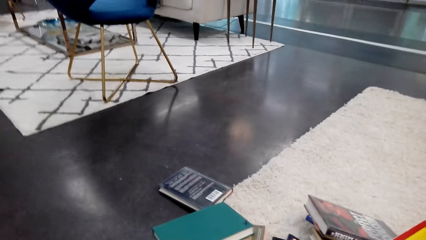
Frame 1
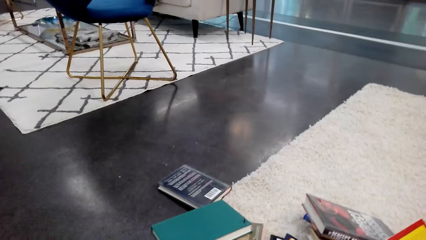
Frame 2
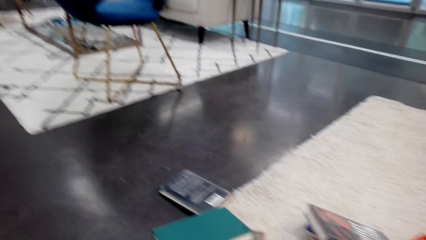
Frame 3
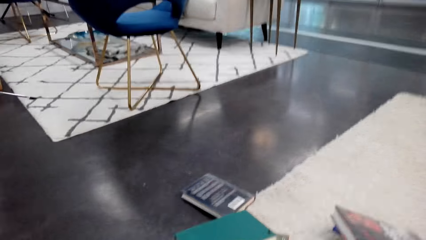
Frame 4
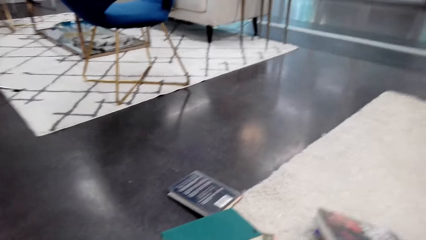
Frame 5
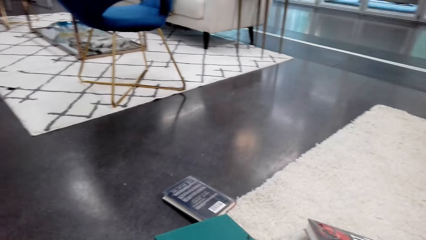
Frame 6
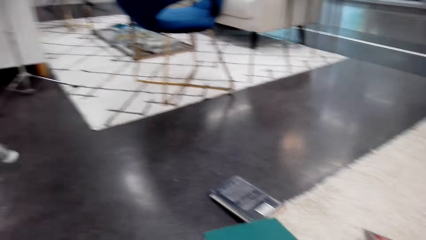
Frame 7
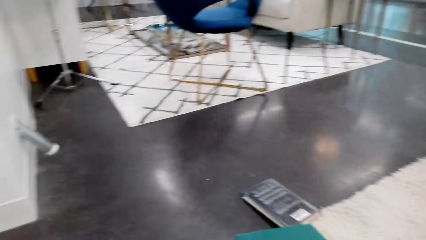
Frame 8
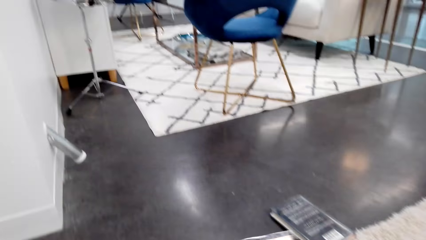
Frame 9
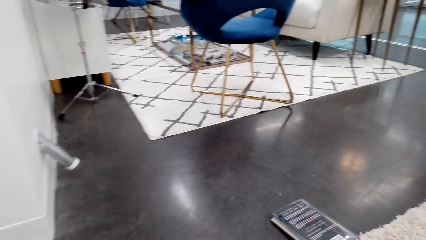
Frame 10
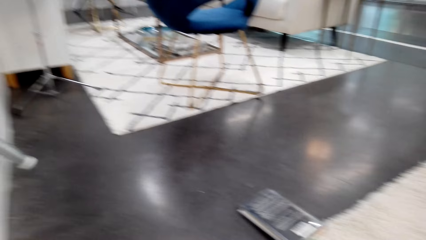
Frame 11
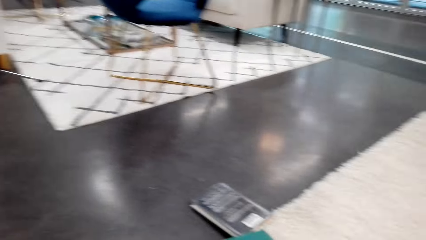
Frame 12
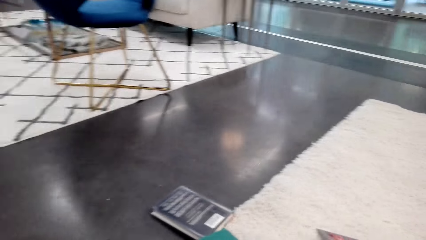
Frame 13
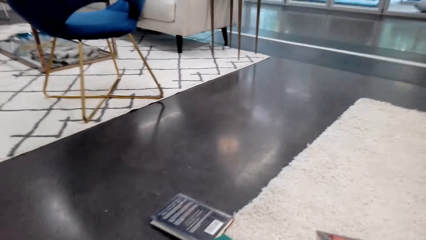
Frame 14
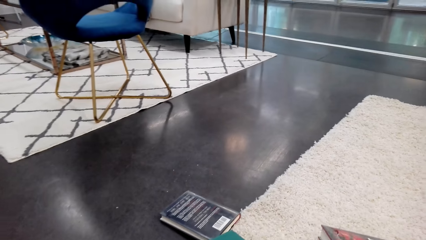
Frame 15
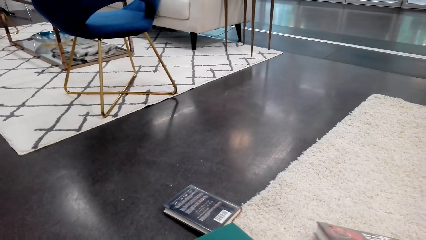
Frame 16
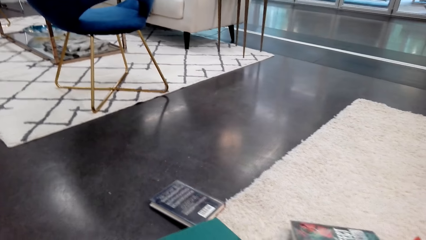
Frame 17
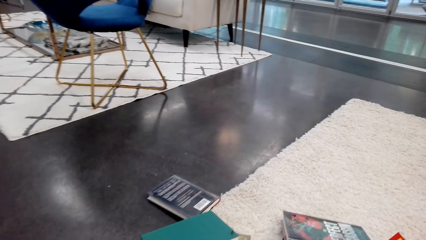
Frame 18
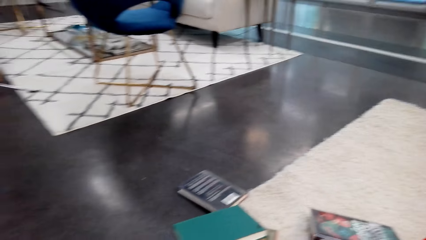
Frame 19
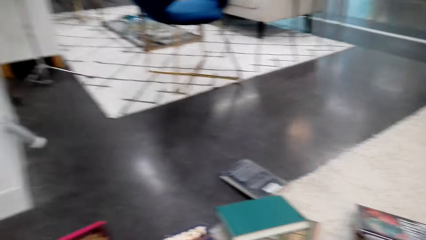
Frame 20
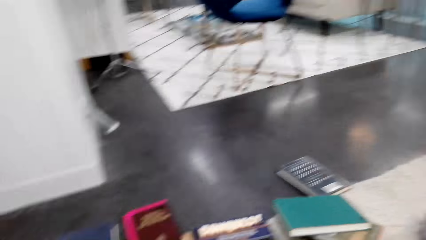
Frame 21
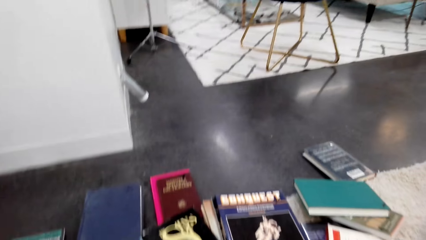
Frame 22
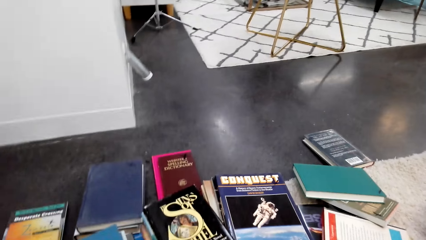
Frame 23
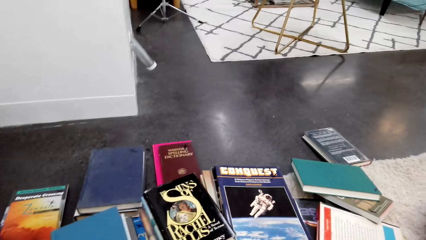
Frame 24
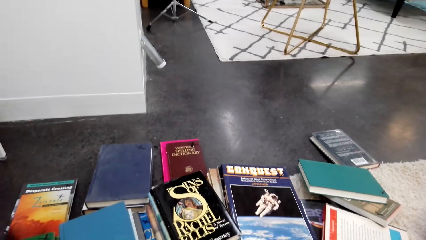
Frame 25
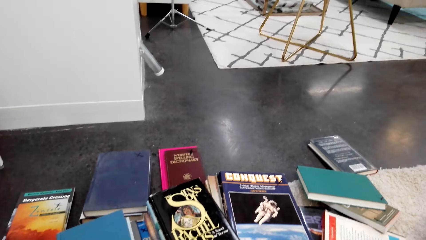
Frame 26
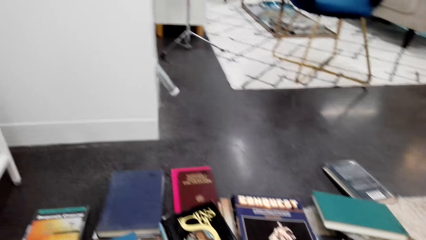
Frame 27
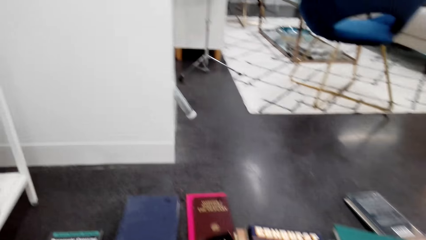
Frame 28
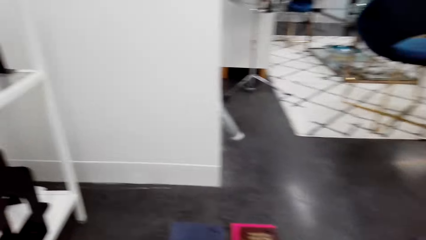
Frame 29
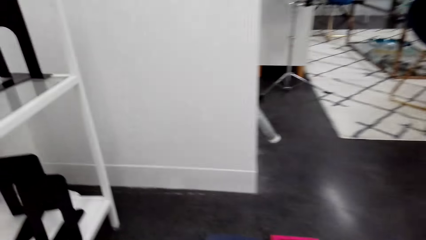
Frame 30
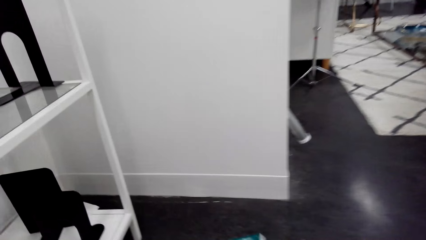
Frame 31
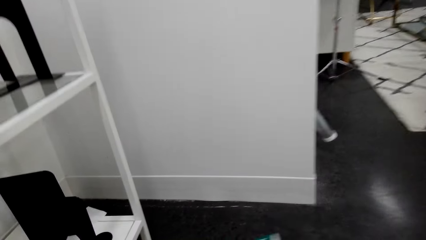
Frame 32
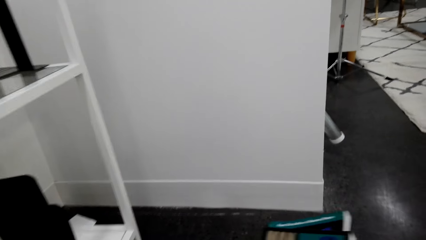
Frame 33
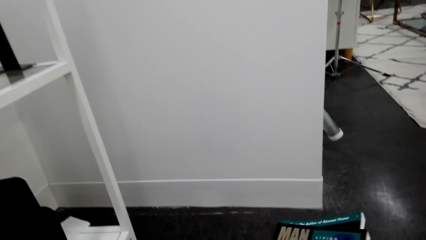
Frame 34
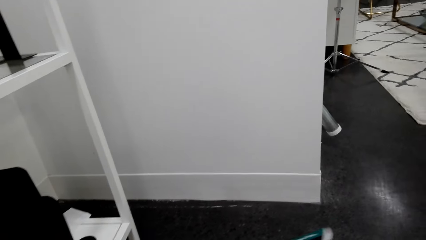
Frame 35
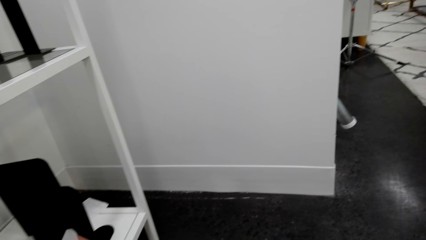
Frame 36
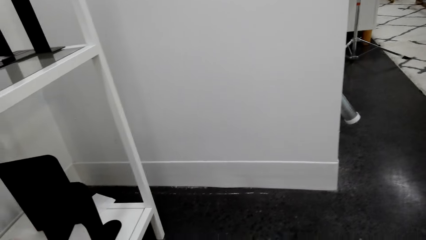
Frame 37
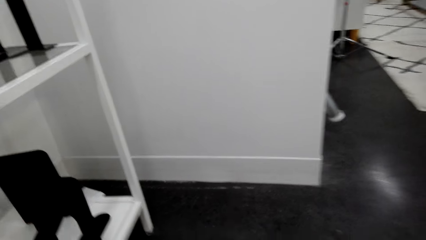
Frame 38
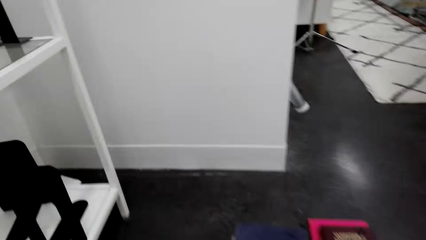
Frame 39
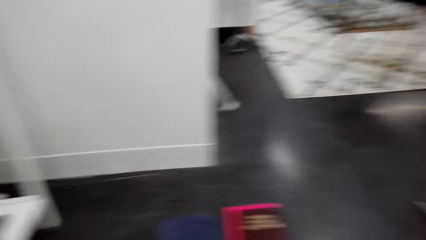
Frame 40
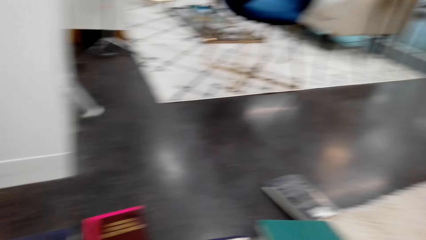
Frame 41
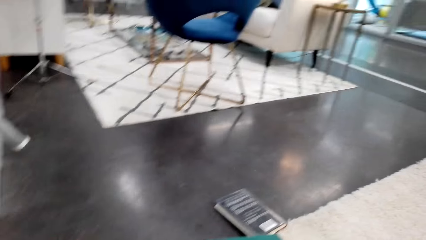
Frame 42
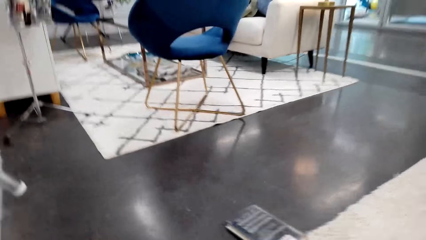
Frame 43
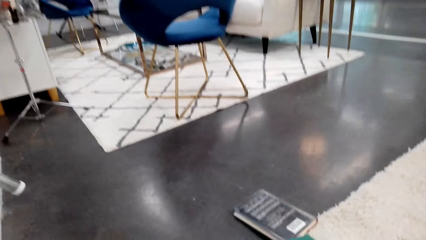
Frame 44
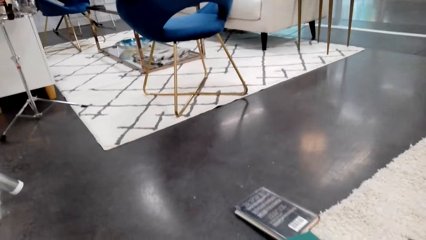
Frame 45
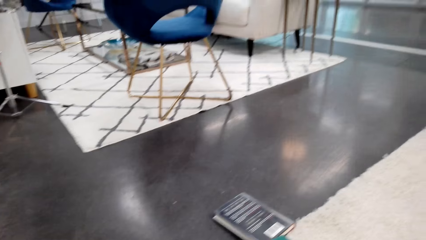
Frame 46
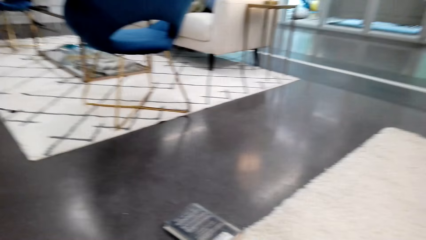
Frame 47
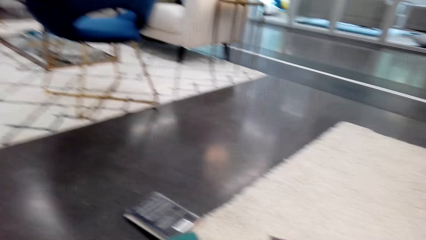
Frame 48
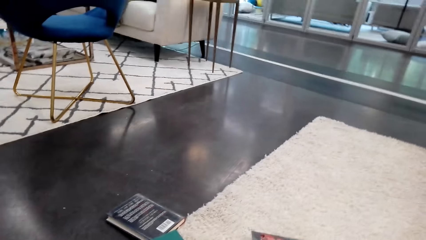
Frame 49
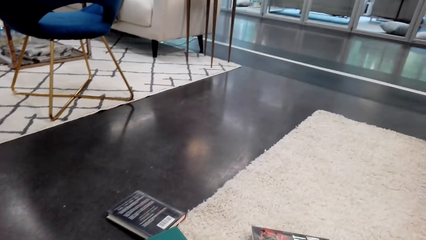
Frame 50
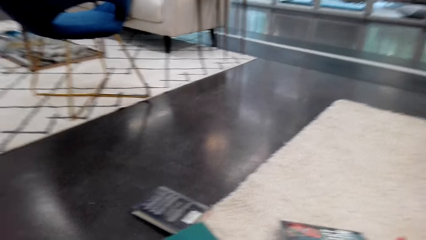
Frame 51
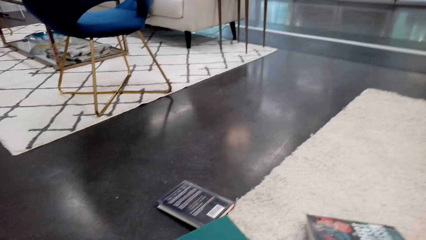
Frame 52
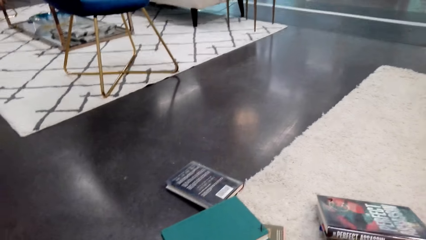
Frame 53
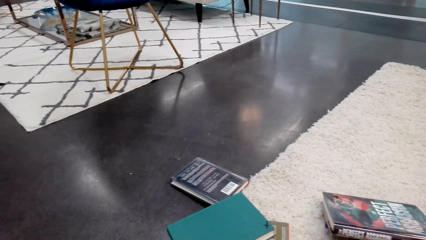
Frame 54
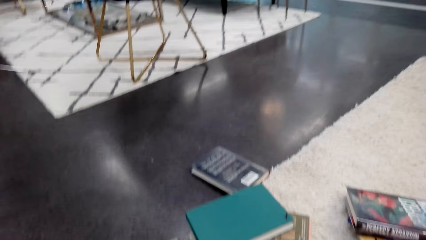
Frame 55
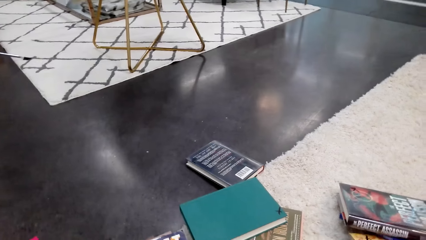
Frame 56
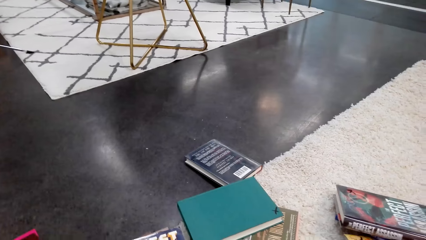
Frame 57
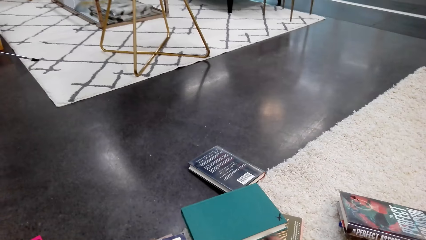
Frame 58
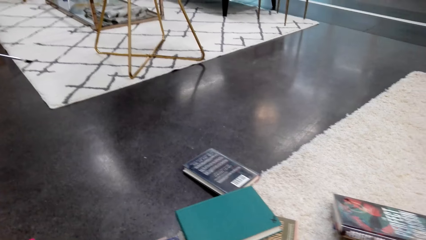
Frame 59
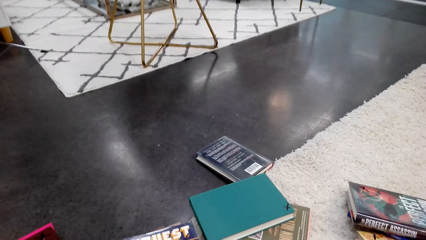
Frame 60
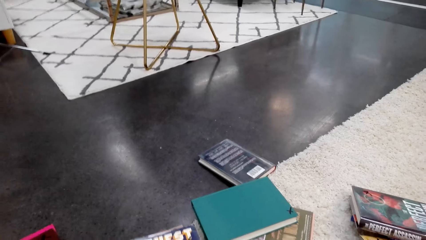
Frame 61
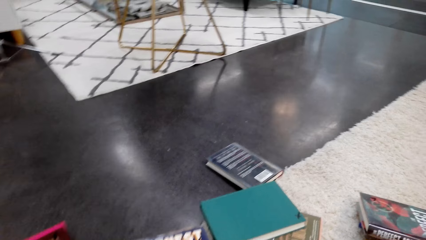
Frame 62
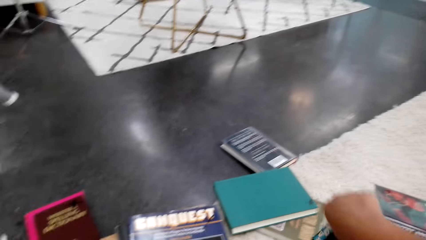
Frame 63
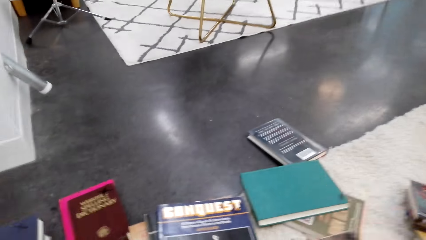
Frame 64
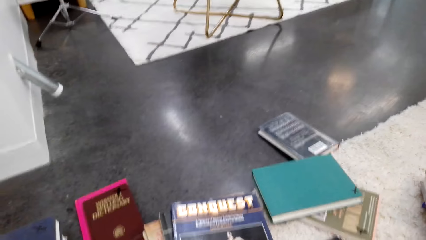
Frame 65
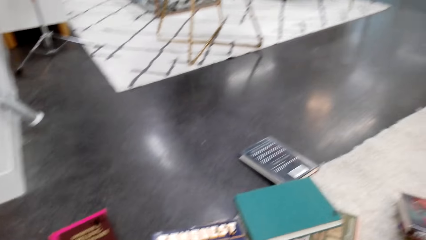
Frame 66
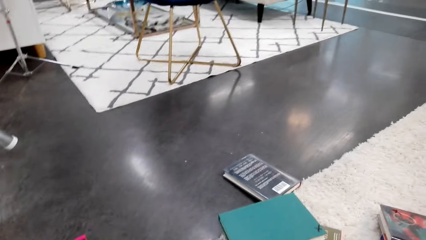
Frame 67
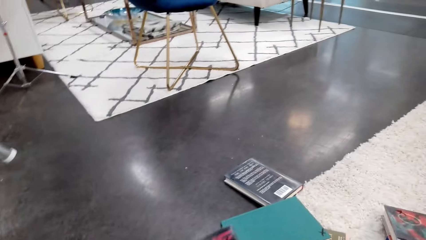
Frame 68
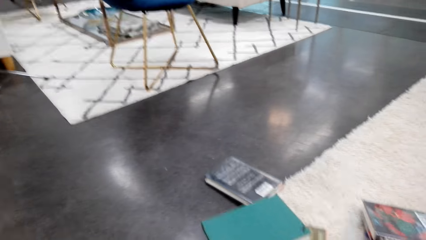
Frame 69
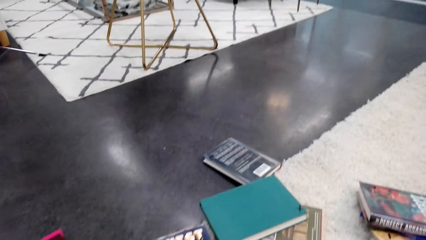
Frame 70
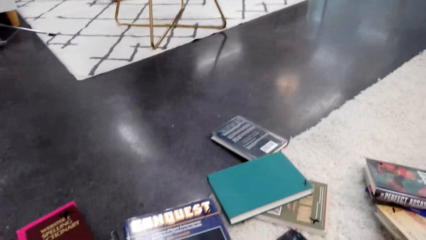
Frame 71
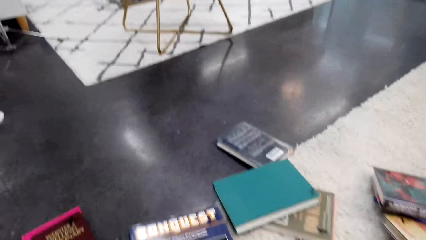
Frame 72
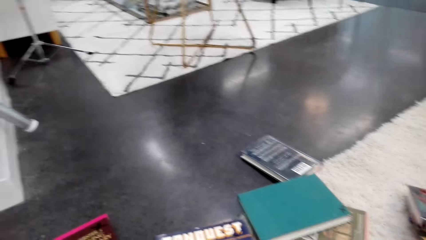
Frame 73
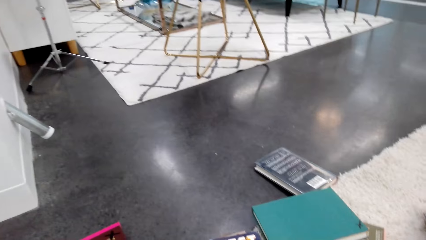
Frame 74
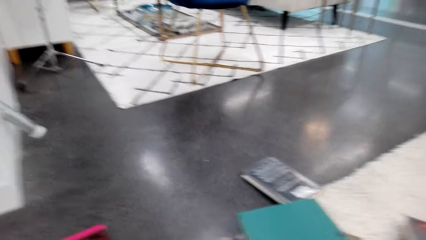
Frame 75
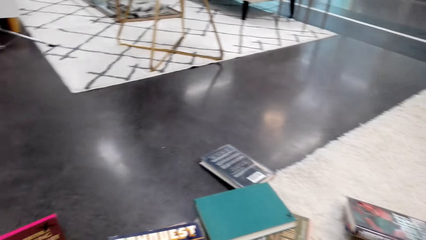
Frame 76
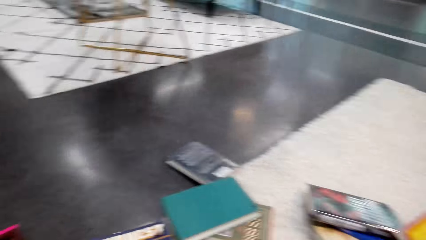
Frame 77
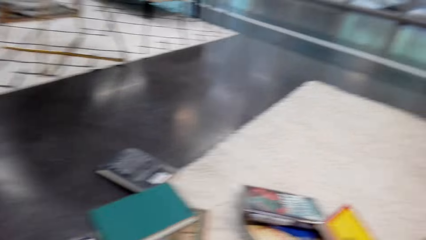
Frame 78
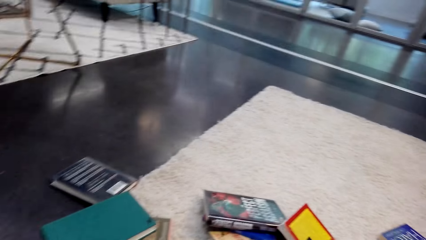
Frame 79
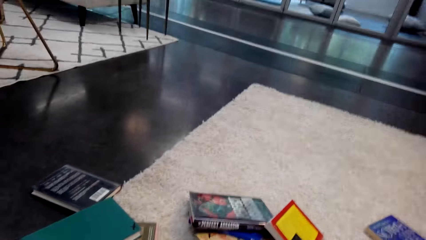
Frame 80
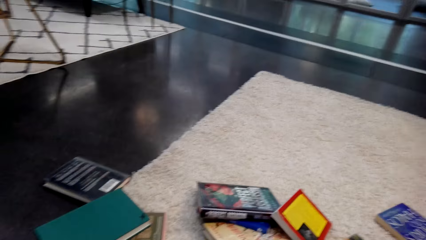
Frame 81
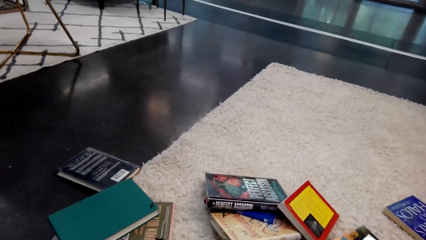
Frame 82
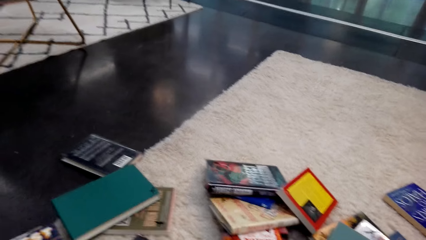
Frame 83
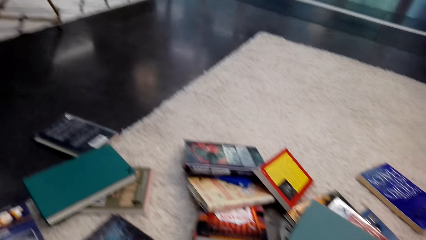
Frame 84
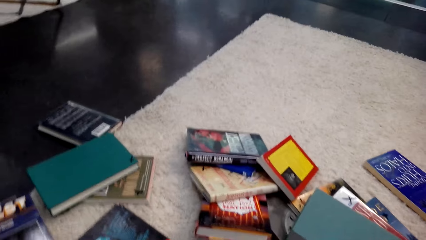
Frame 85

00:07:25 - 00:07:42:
The camera wearer turns to the side. They hold a book on the floor. They turn to the side. They hold the book on the floor. They turn to the side. They hold the book on the floor. They turn to the side. They hold the book on the floor.
